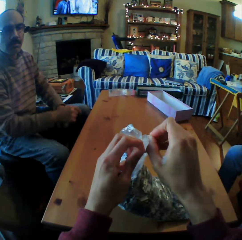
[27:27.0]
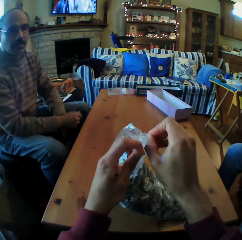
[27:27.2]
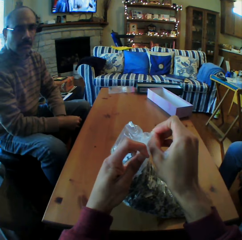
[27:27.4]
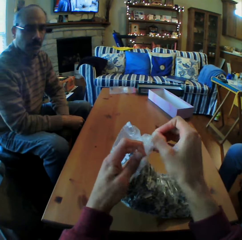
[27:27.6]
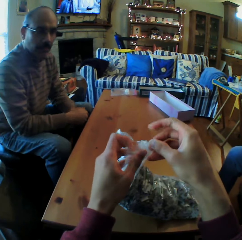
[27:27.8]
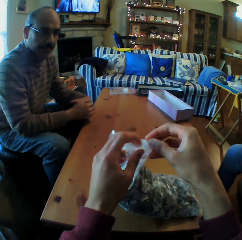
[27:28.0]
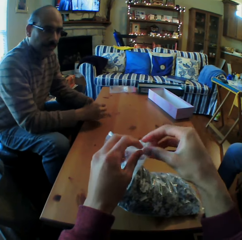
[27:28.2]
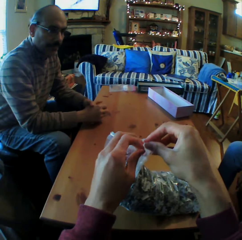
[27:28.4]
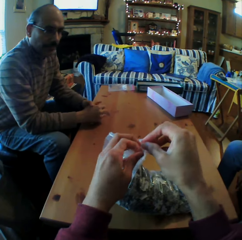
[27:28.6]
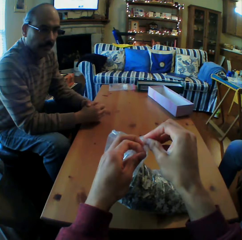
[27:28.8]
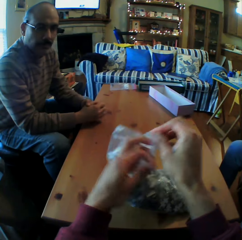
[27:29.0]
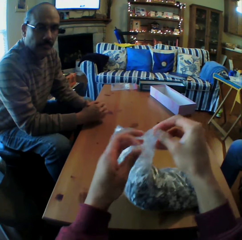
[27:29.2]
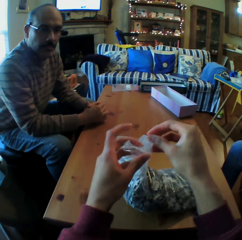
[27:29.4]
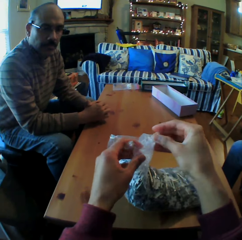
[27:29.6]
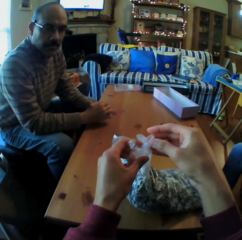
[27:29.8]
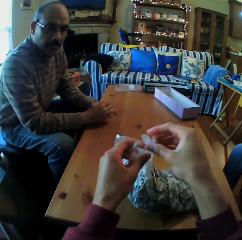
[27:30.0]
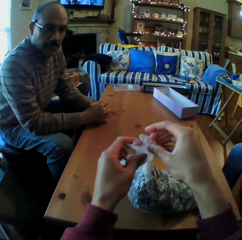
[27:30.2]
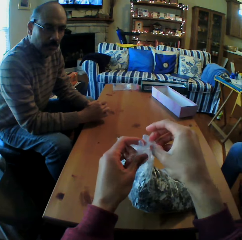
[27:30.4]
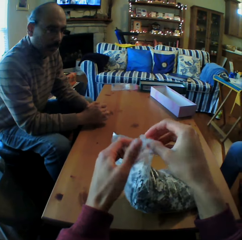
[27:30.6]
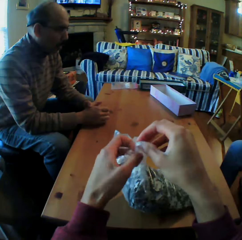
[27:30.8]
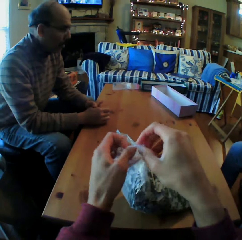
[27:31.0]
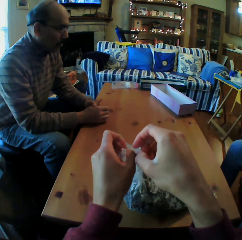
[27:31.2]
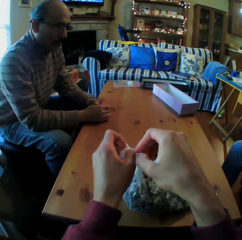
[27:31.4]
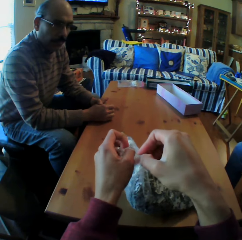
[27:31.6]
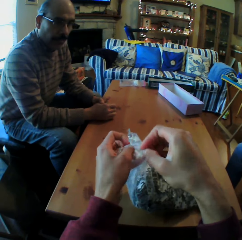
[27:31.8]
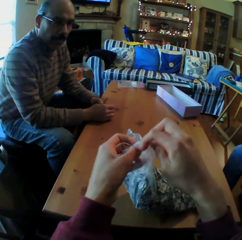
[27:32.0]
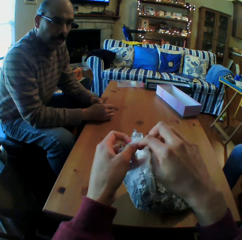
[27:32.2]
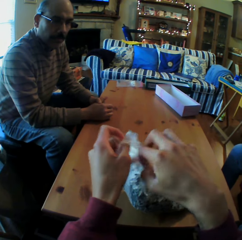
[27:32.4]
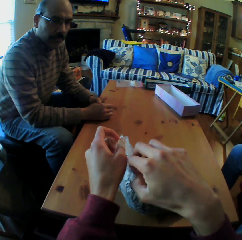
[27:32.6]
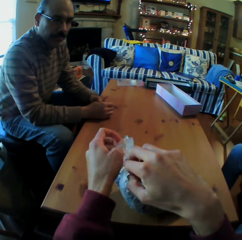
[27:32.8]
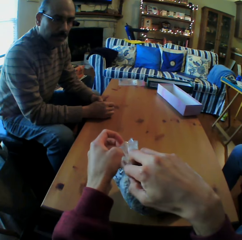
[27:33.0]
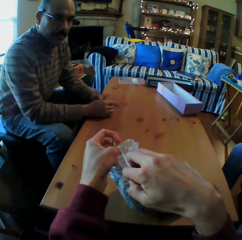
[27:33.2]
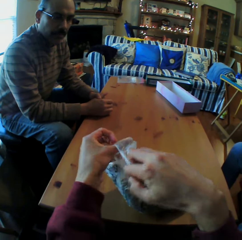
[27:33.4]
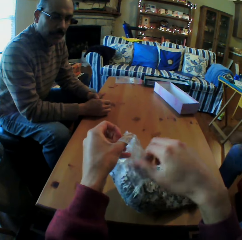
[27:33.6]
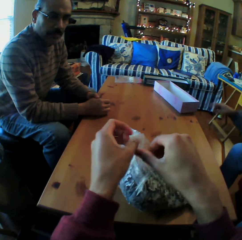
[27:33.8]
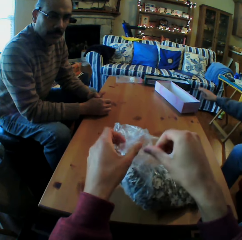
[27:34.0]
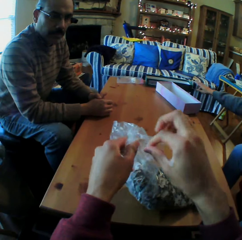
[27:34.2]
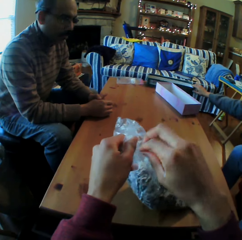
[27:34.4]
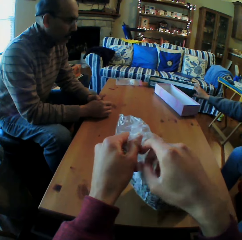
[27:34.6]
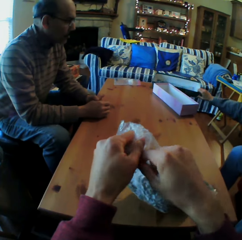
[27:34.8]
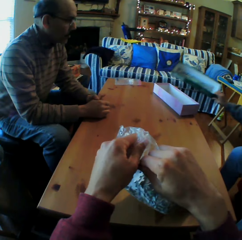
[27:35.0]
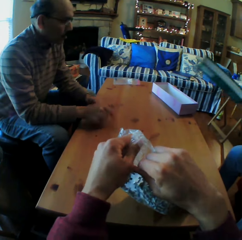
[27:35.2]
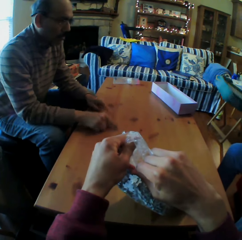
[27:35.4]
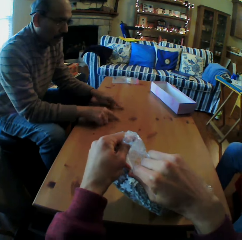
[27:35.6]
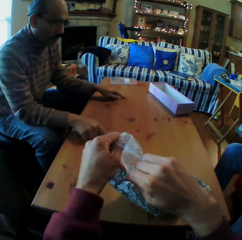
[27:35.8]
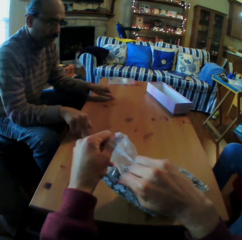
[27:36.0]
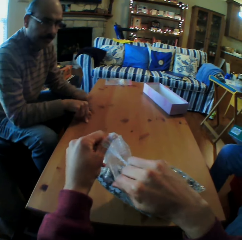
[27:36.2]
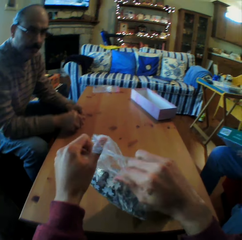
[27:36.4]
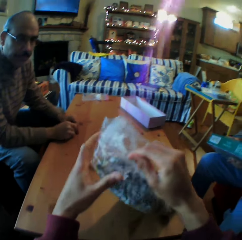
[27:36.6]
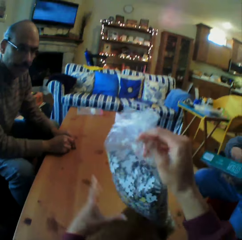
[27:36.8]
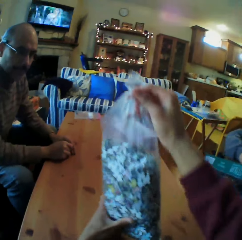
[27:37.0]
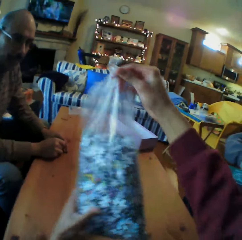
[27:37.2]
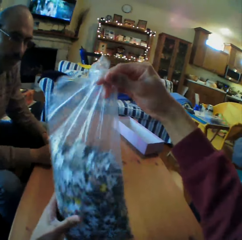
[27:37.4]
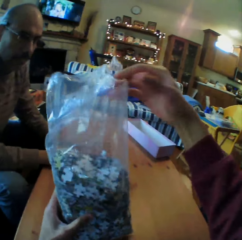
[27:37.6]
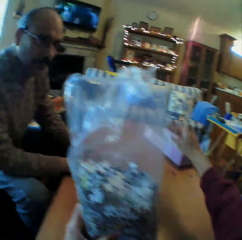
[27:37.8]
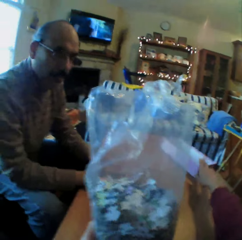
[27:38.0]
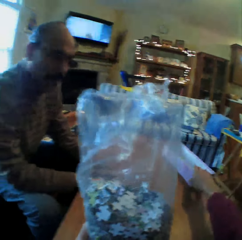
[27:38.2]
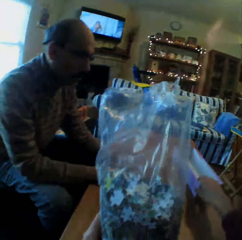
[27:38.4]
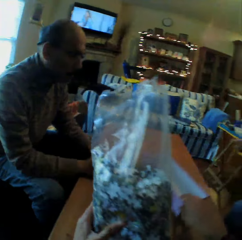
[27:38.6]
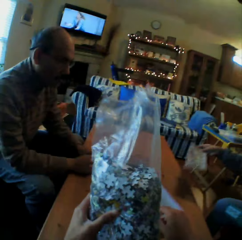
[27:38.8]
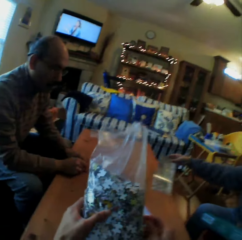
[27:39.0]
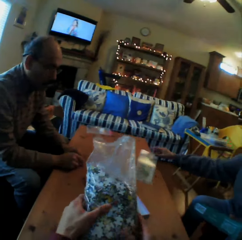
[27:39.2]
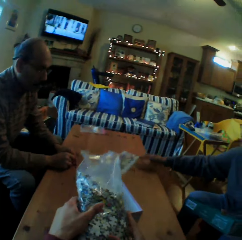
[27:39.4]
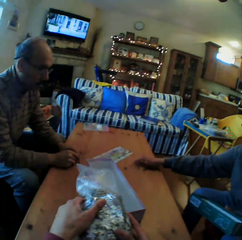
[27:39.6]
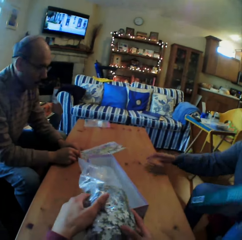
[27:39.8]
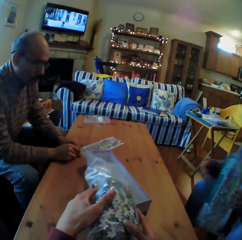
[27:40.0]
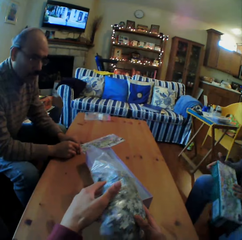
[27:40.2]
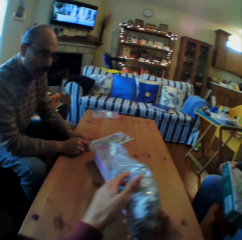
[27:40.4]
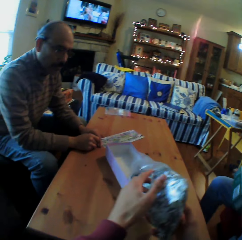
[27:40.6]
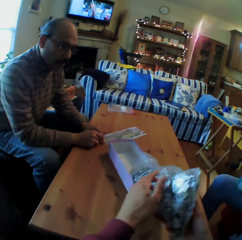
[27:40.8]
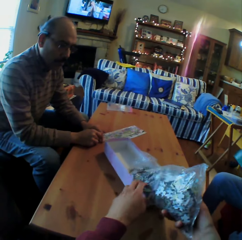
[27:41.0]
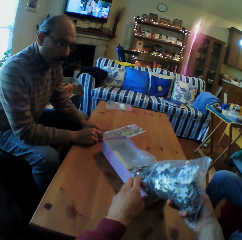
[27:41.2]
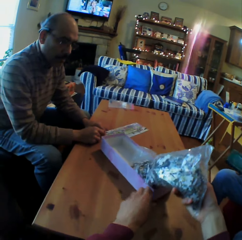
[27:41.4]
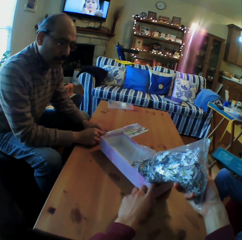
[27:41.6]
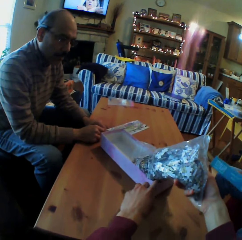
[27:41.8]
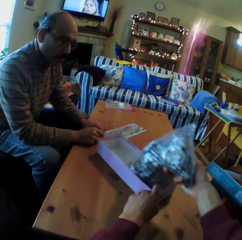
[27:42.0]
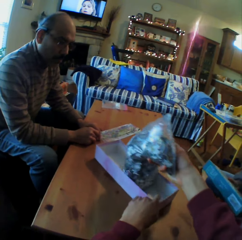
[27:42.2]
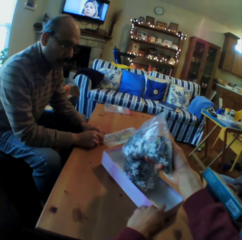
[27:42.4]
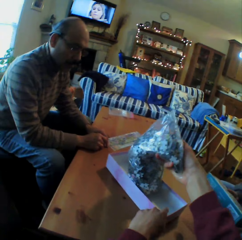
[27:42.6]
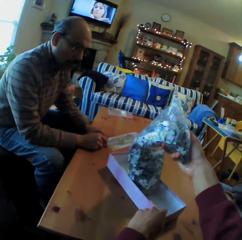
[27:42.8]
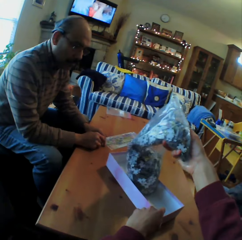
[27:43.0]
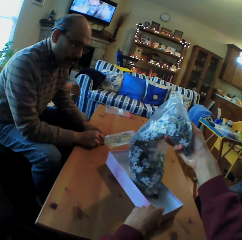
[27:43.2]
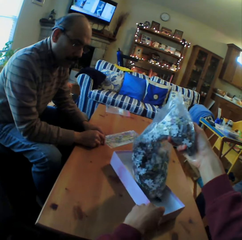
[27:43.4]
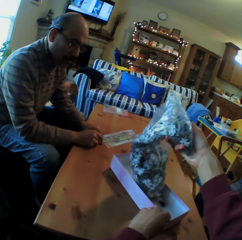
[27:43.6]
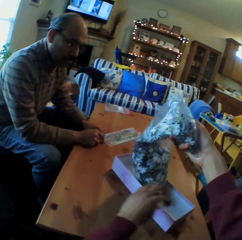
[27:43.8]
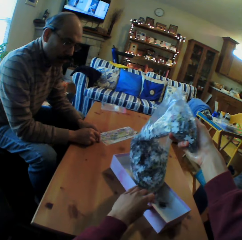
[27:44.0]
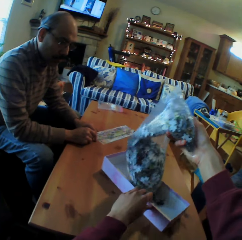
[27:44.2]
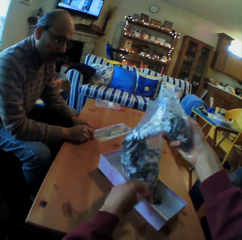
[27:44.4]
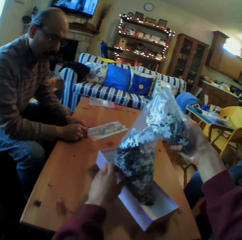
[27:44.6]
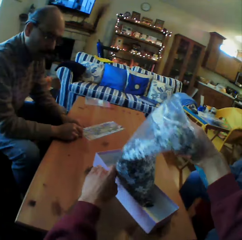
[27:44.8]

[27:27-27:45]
A person picks a box. The camera wearer picks up the box. They put the pieces of Jenga in the box.

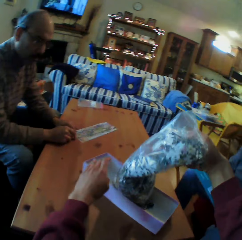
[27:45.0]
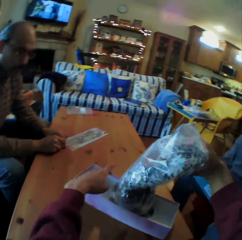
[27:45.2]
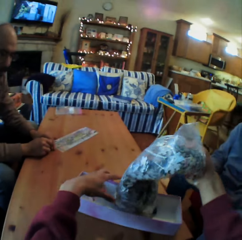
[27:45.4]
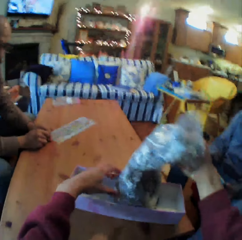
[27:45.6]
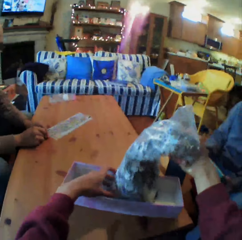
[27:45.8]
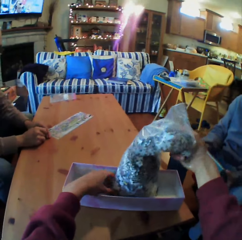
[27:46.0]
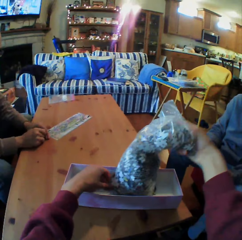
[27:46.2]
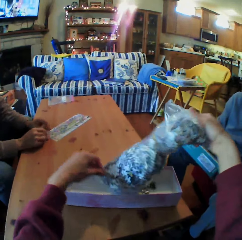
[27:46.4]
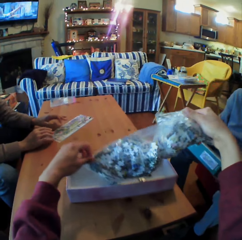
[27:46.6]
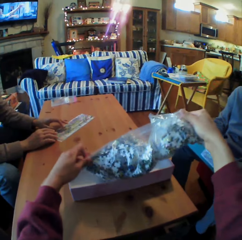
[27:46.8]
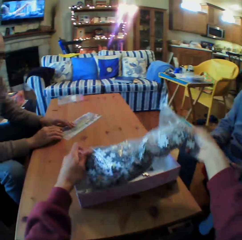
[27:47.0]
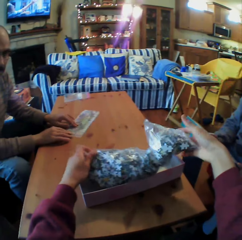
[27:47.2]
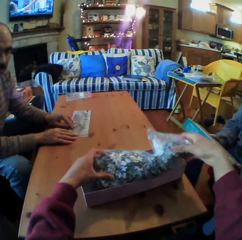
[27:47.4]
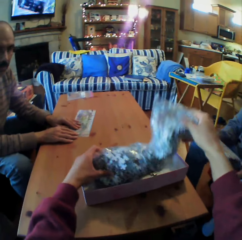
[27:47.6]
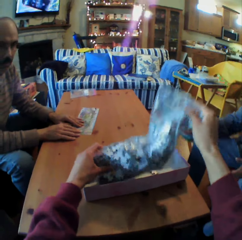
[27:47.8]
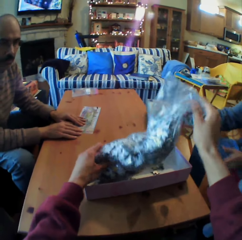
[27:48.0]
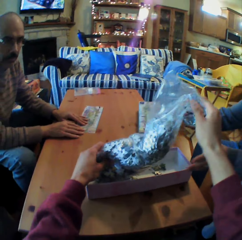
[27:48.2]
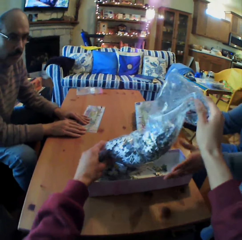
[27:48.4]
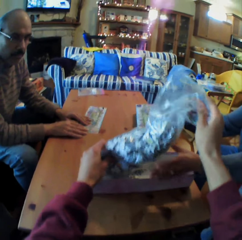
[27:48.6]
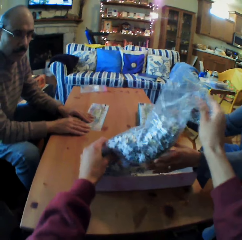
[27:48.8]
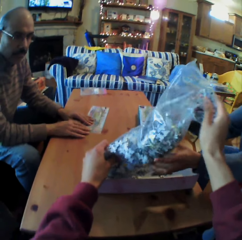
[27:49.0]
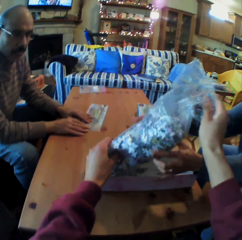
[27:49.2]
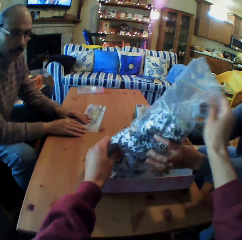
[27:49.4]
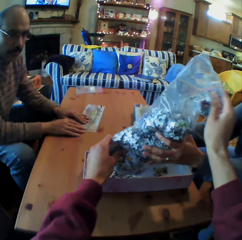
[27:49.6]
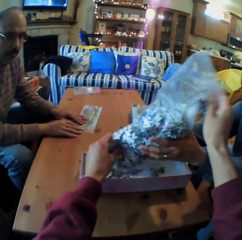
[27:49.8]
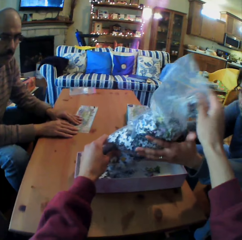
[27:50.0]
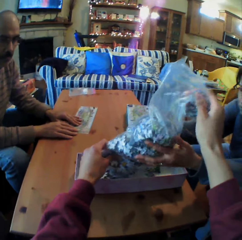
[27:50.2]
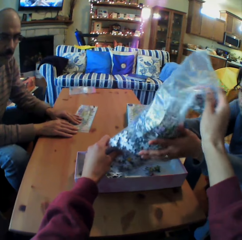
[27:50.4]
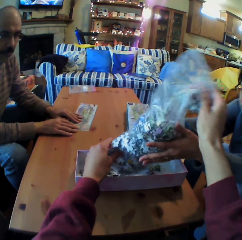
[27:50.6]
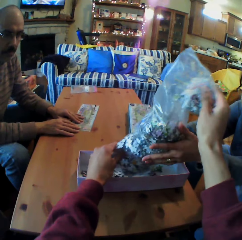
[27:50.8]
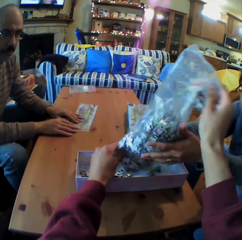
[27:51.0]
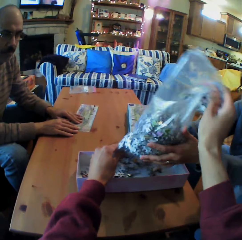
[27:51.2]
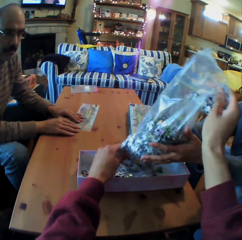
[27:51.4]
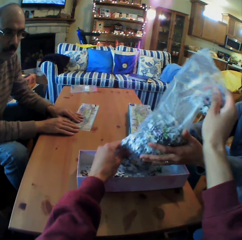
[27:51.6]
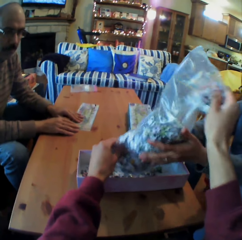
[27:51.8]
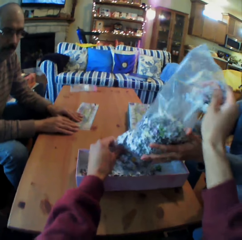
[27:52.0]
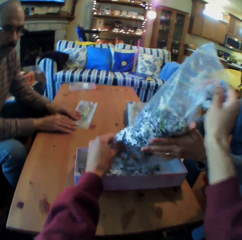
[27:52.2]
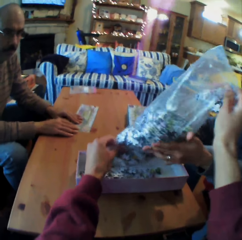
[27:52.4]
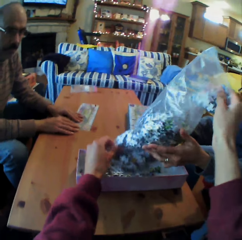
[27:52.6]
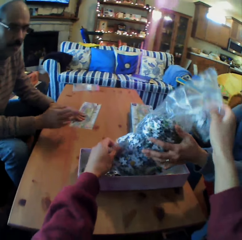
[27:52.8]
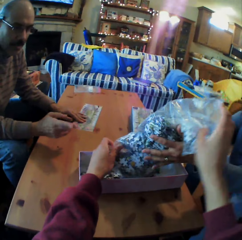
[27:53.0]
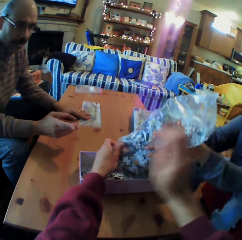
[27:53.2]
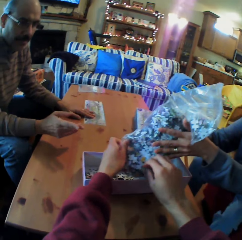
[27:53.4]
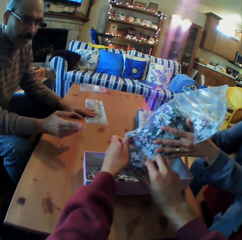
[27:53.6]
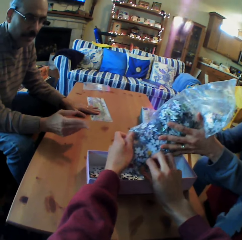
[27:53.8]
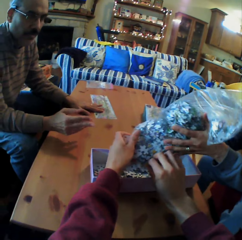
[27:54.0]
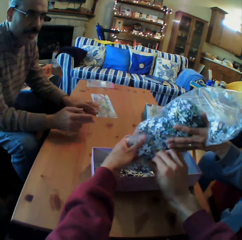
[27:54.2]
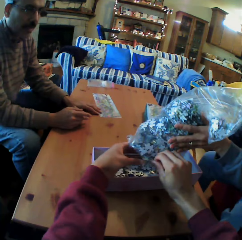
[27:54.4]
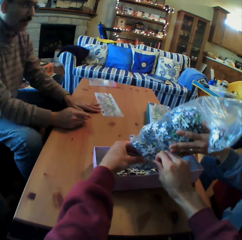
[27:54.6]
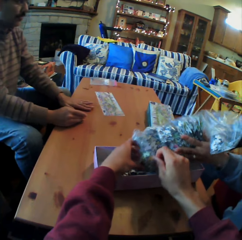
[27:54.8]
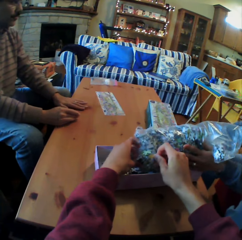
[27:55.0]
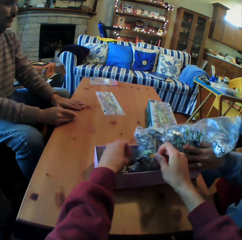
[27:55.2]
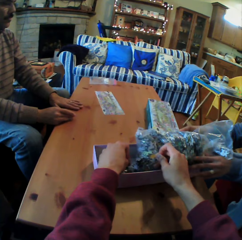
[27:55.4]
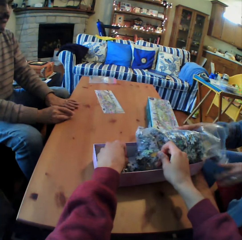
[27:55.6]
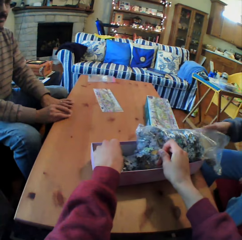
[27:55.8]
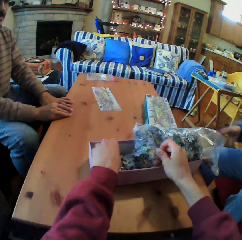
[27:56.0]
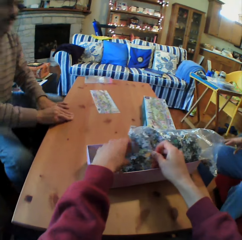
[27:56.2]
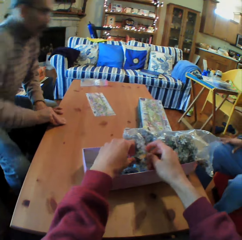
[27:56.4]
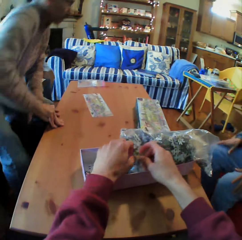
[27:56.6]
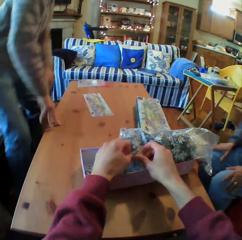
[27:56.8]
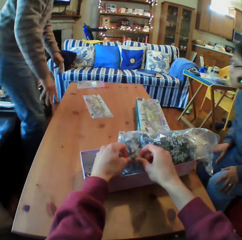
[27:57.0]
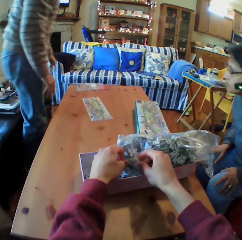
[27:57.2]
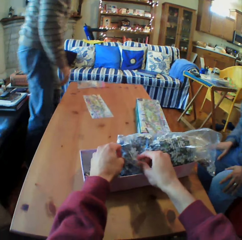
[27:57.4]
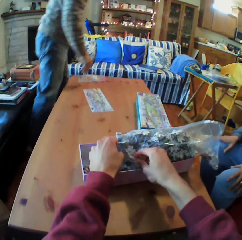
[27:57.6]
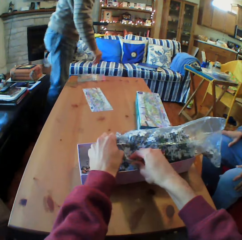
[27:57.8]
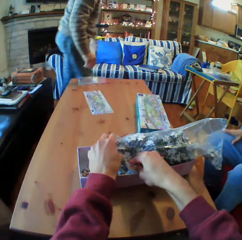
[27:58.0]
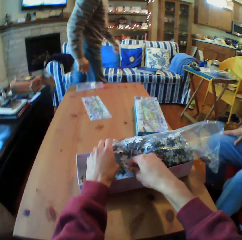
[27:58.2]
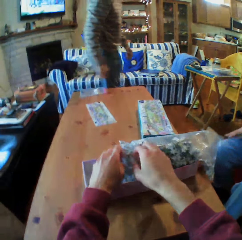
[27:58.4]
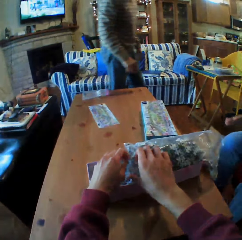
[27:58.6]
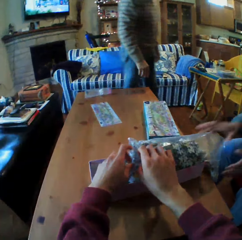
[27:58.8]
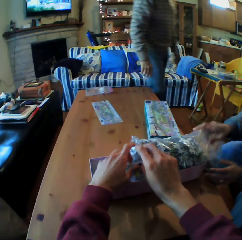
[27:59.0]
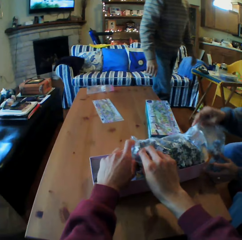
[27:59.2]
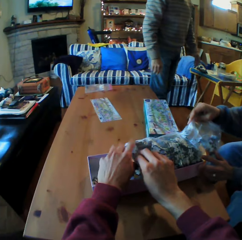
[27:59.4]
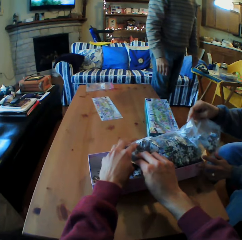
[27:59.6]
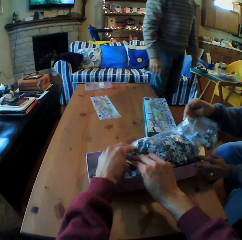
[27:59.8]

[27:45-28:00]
The camera wearer pours the piece of Jenga in the box. A man stands and walks around the table.
